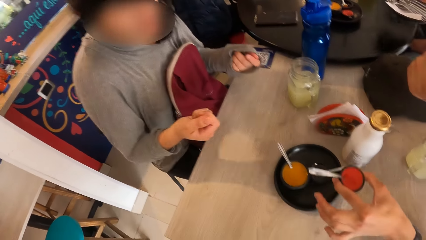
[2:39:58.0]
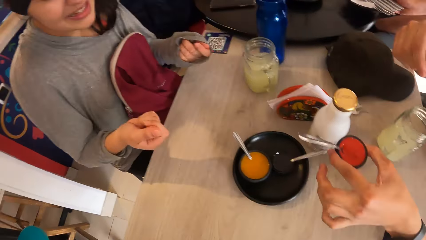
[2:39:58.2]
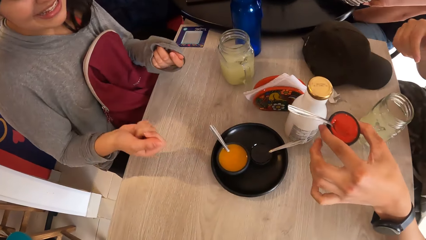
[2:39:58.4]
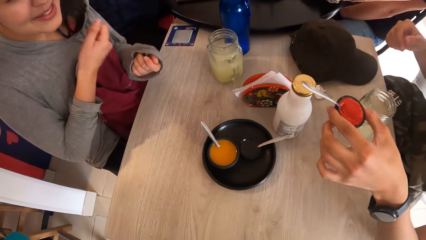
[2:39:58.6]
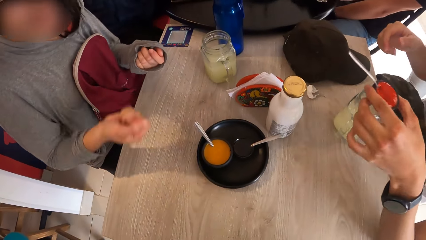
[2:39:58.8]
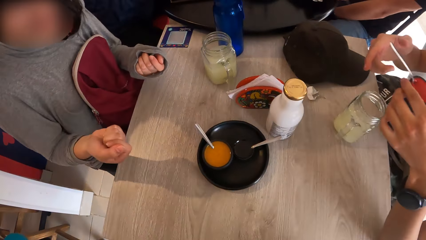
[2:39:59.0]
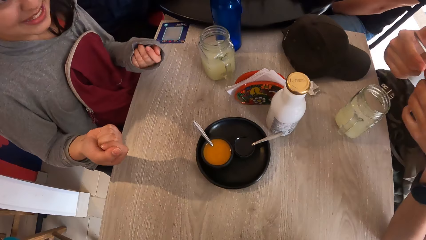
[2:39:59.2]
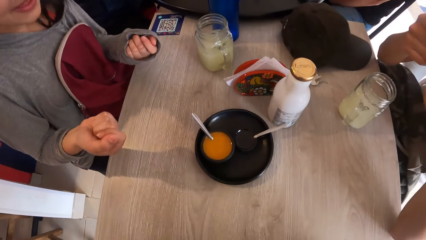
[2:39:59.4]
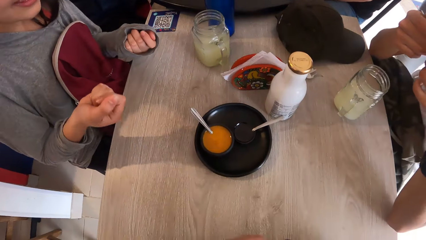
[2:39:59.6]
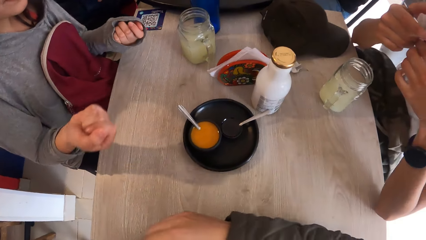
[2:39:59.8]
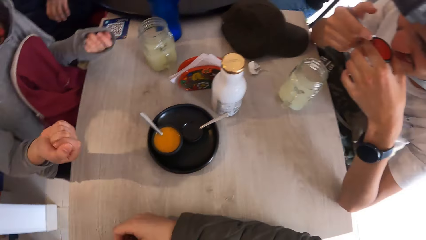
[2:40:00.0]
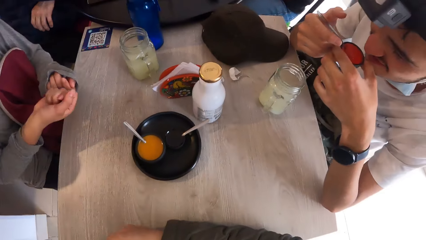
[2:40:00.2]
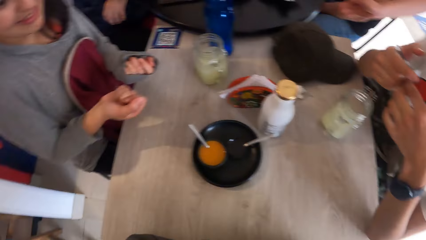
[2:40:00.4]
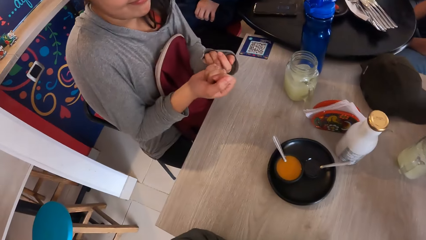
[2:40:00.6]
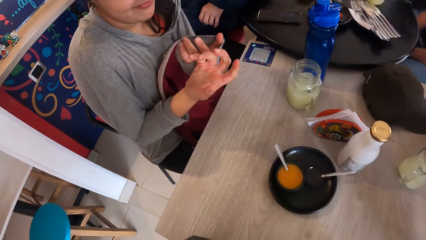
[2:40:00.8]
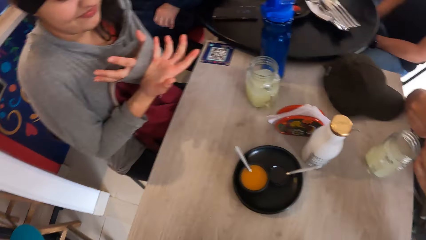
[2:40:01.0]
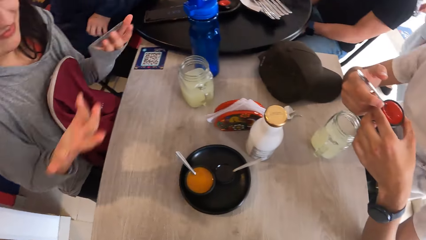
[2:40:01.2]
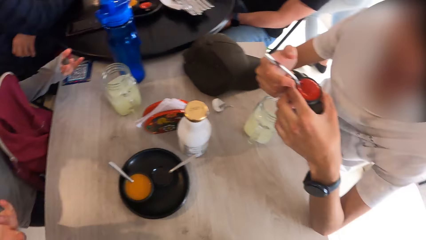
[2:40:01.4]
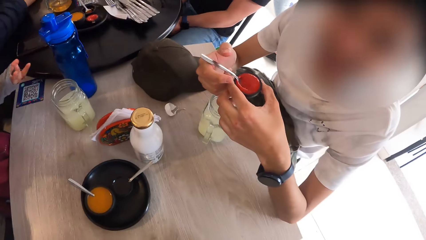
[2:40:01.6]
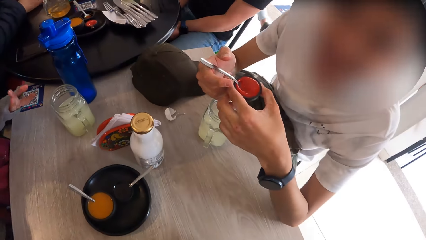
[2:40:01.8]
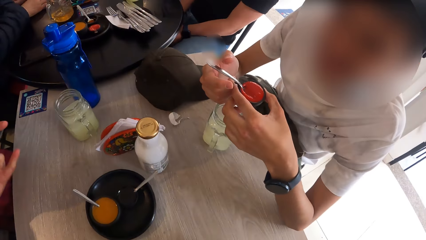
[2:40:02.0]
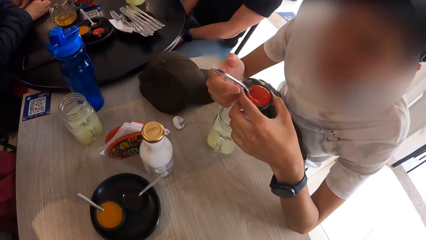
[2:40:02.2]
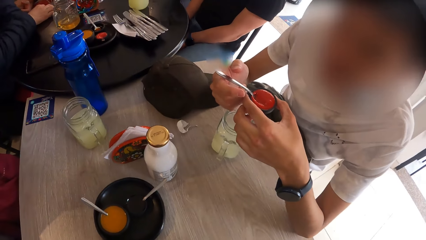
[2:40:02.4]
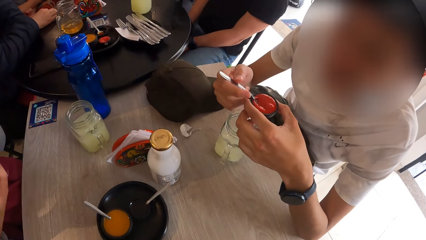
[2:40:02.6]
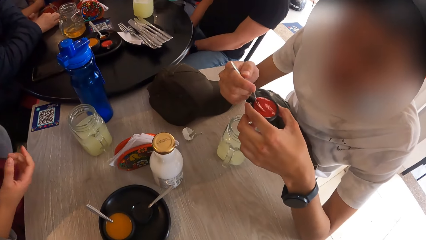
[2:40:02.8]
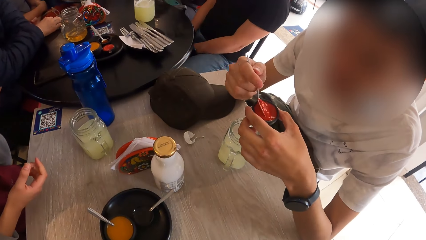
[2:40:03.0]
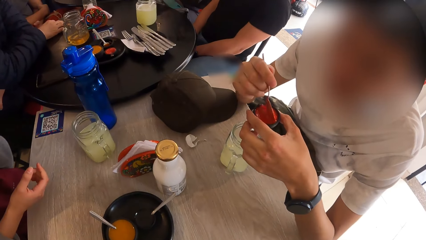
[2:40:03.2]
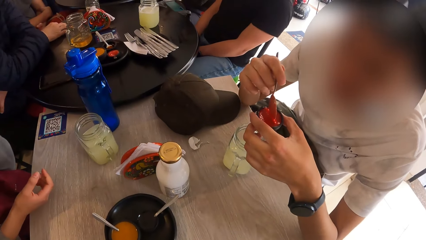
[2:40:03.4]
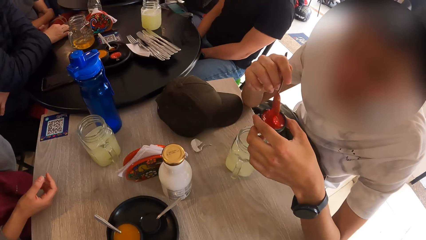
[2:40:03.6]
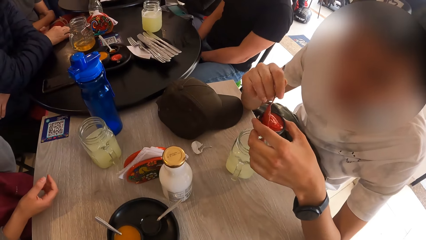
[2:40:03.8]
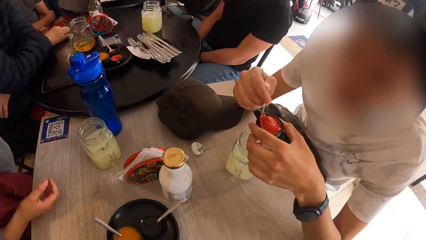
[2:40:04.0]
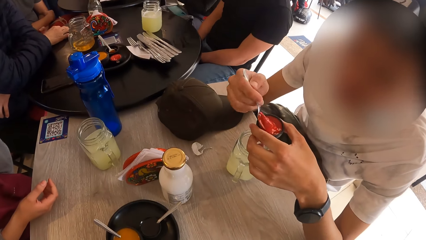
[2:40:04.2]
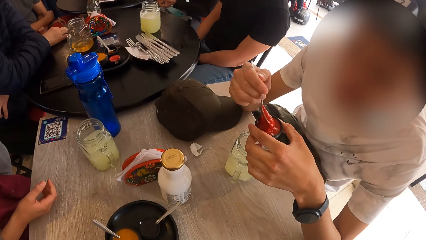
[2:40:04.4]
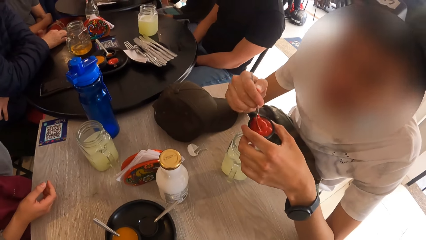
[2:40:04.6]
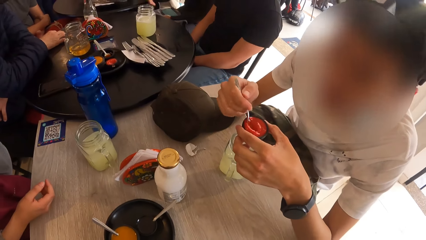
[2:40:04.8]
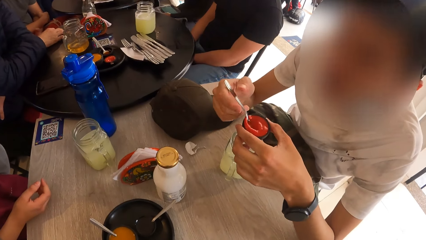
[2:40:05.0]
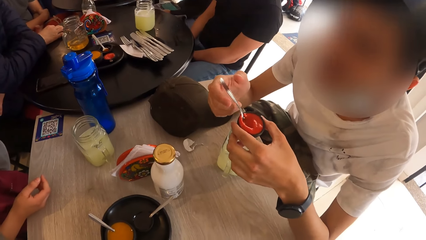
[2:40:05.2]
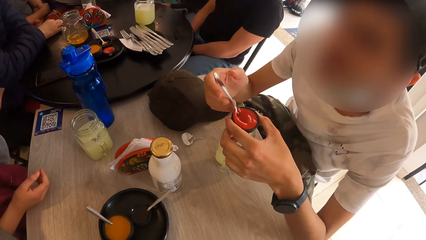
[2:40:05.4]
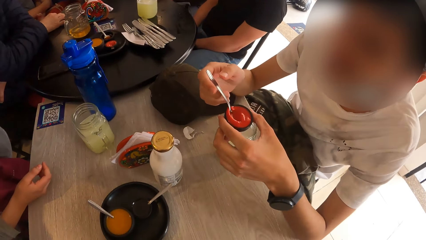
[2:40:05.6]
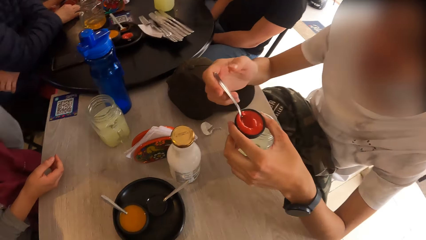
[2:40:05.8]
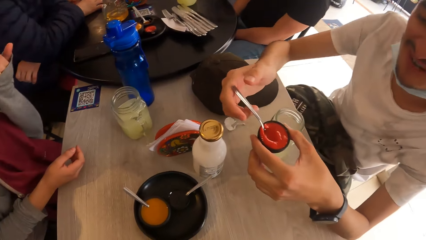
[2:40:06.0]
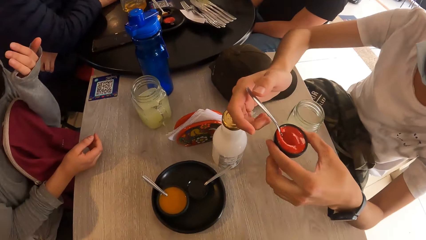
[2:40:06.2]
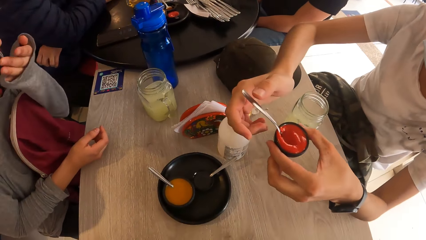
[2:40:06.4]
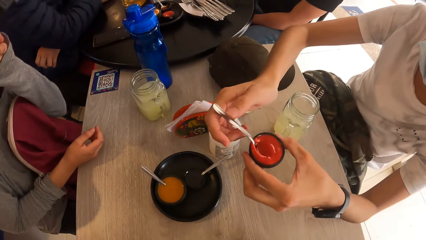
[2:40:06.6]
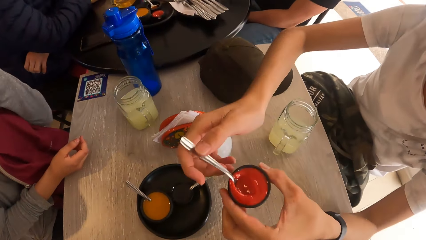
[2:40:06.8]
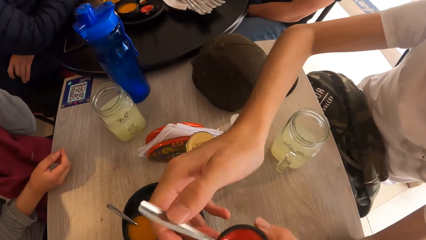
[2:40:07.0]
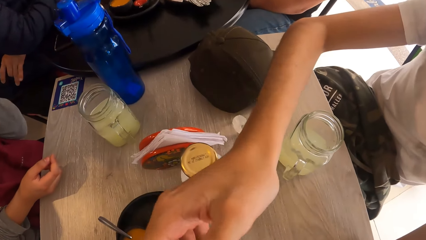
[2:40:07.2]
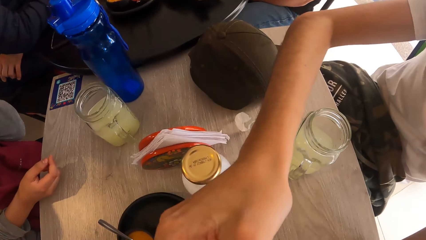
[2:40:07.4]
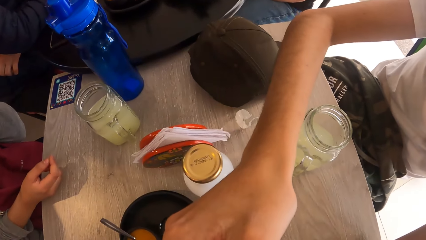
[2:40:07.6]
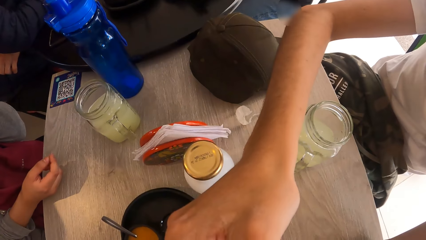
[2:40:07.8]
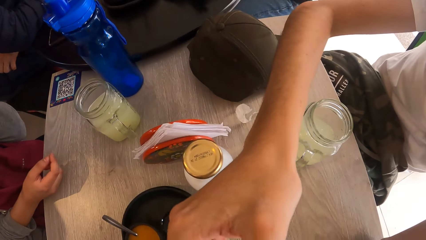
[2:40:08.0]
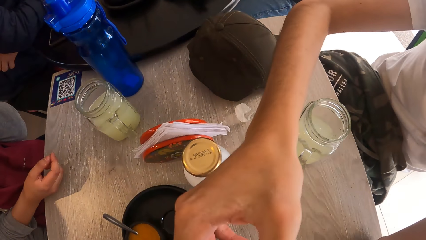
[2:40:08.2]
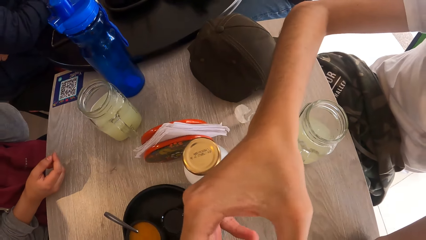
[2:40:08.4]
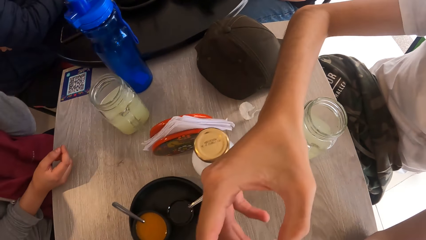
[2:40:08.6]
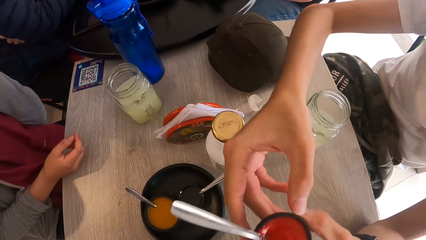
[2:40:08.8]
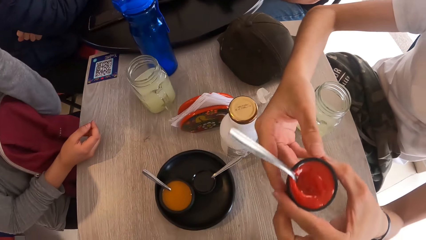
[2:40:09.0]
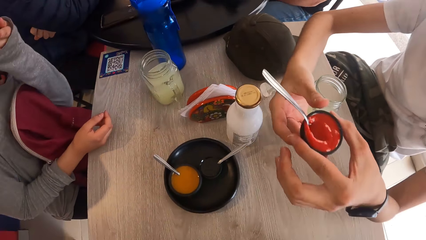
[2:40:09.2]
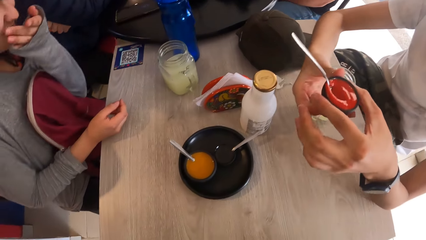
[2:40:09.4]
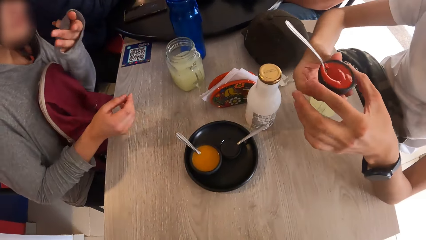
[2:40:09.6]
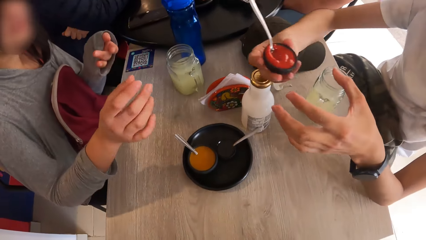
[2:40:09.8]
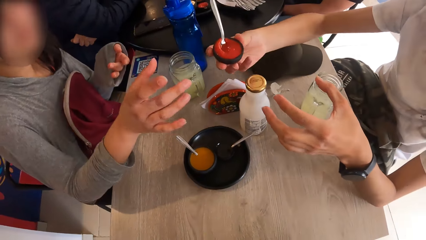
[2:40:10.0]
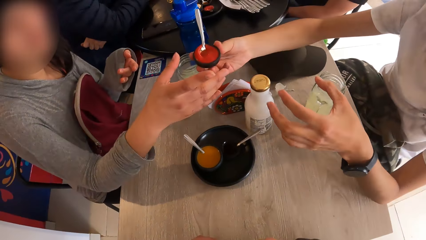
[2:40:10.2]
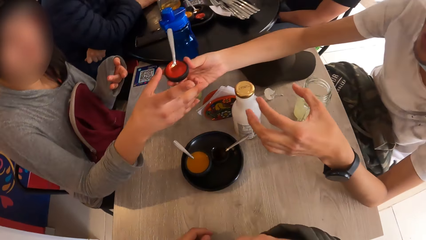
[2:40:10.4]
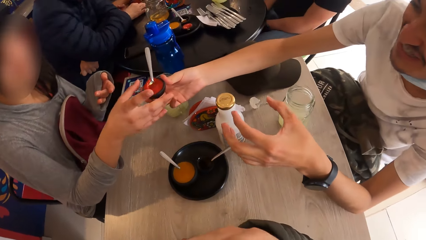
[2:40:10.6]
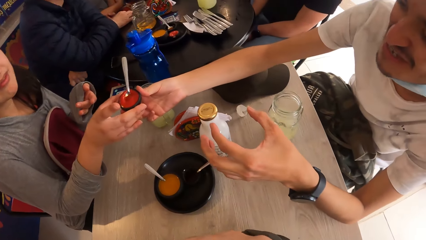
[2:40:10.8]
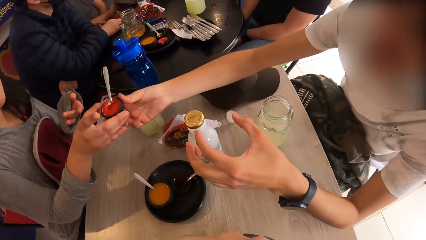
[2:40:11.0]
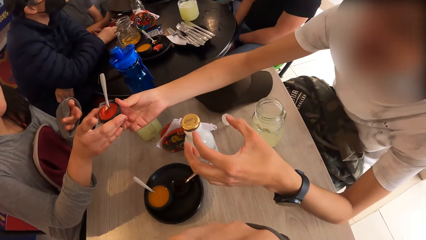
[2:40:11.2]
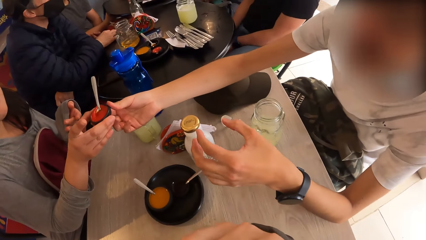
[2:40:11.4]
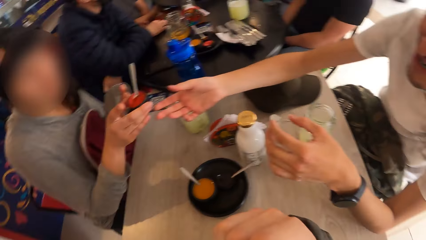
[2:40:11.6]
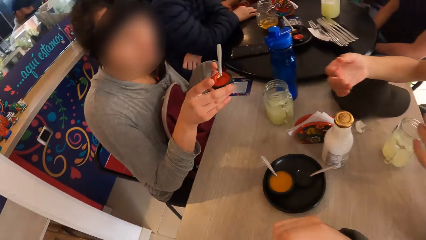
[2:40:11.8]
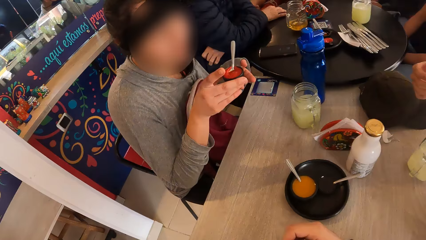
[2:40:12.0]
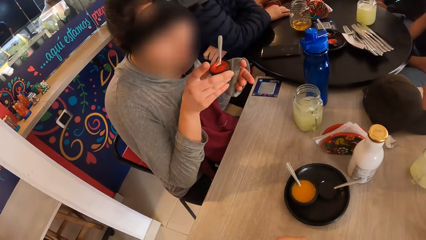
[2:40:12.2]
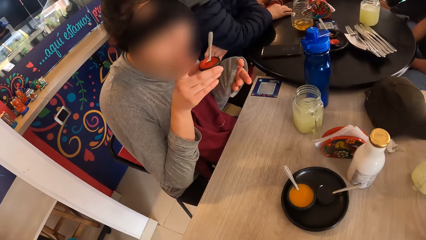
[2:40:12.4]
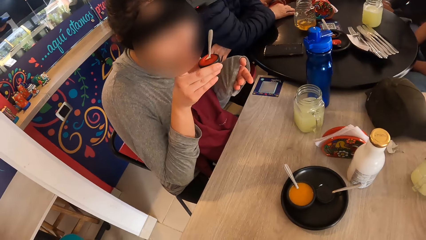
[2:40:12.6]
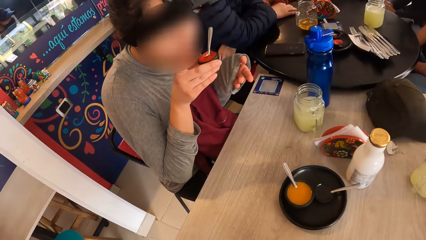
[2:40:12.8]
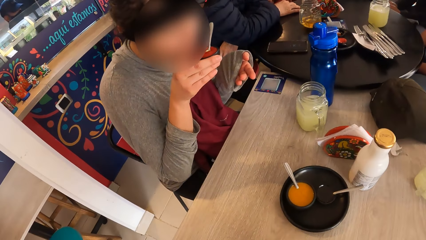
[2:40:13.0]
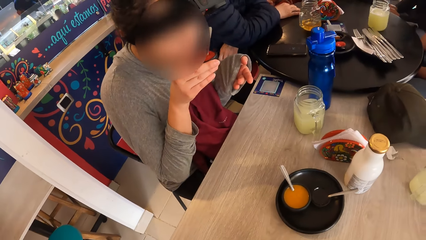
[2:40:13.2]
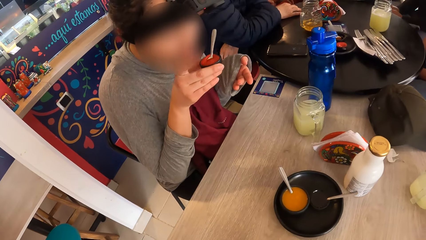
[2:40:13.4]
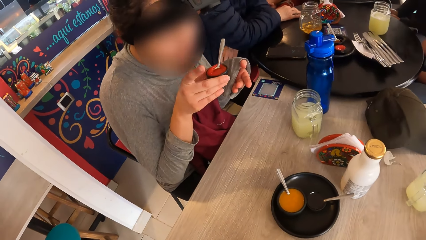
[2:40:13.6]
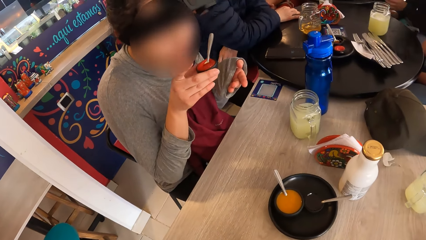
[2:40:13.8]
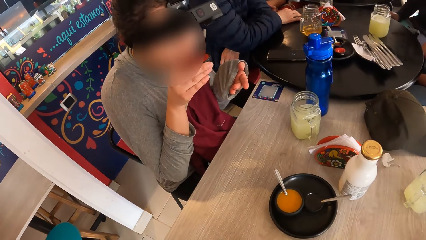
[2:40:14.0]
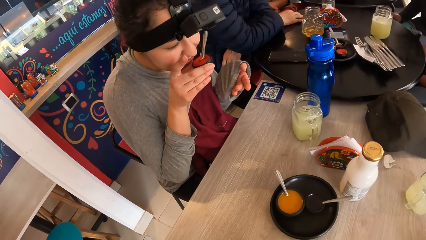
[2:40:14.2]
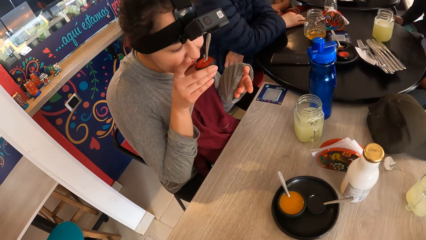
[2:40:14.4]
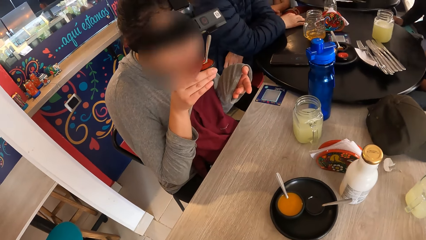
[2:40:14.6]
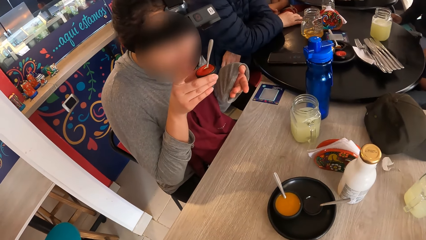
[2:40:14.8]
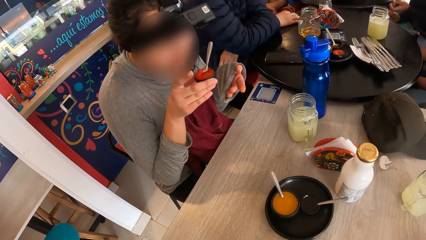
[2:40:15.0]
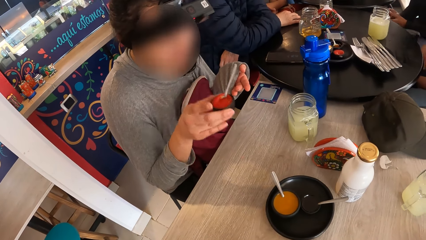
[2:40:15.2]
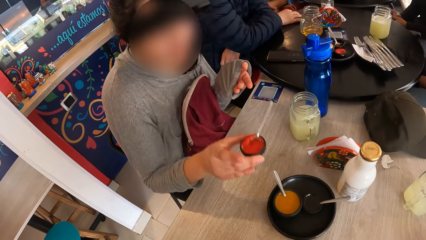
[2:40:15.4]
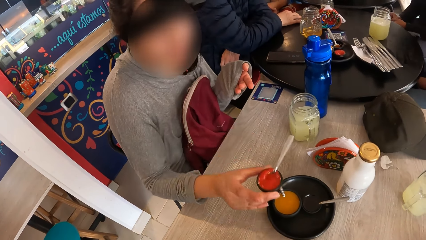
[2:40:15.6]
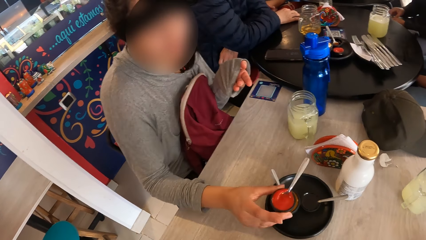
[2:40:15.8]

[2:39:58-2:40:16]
The man picks a cup of custard or container from the plate on the table with his left hand. The man holds a spoon in the cup of custard with his right hand. The man takes the spoon in the container. The man smells something in the container. A woman gestures and moves her hands. The man converses with the camera wearer. The man stirs the custard in the cup of custard with the spoon in the cup of custard with his right hand. The man drops the spoon in the container. The man stretches the container towards the camera wearer. The man puts the custard in the camera wearer's mouth with the spoon in his right hand. The man stretches the container back. The man stretches the container to the woman. The man passes the cup of custard to the woman with his right hand. The woman picks the container from the man. The woman lifts the cup of custard towards her nose with her right hand. The woman smells something in the container.
